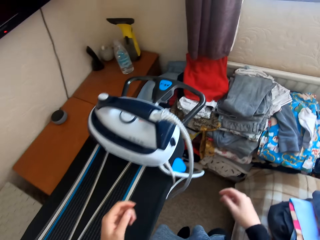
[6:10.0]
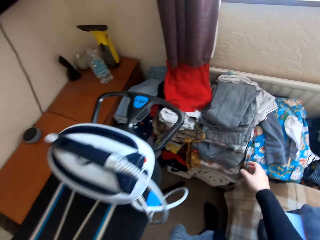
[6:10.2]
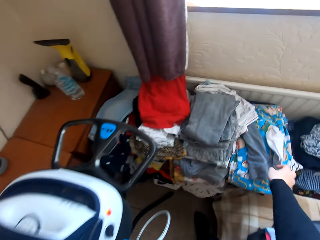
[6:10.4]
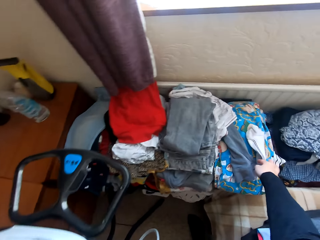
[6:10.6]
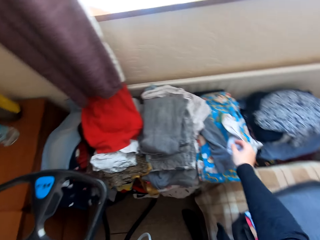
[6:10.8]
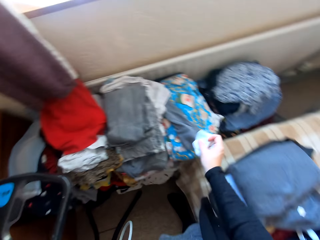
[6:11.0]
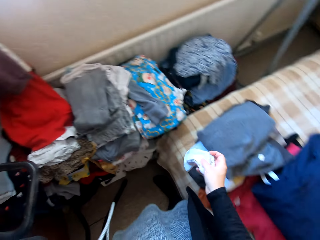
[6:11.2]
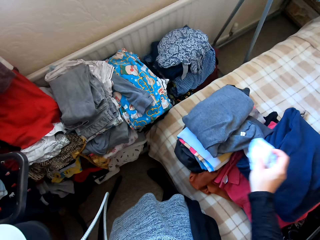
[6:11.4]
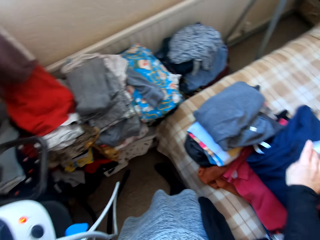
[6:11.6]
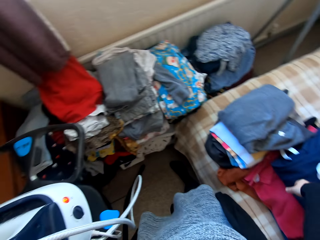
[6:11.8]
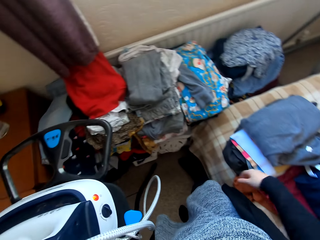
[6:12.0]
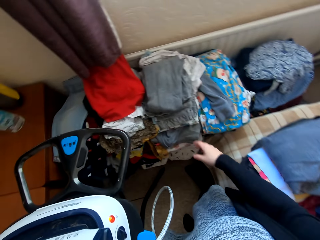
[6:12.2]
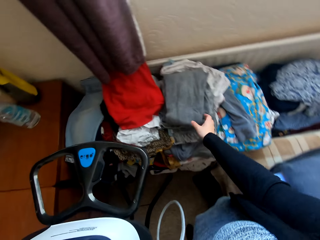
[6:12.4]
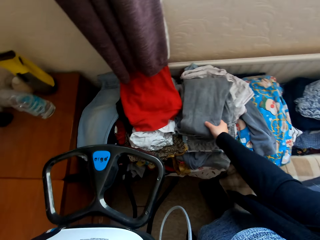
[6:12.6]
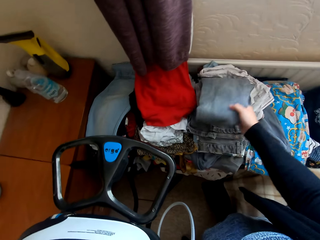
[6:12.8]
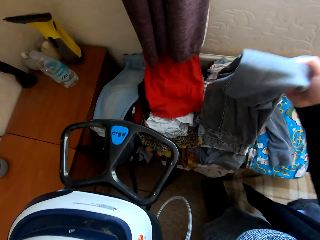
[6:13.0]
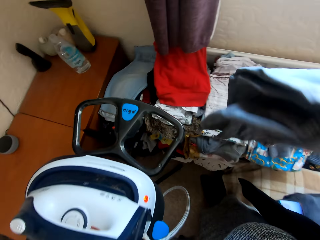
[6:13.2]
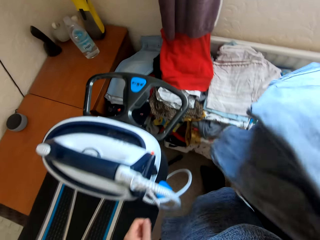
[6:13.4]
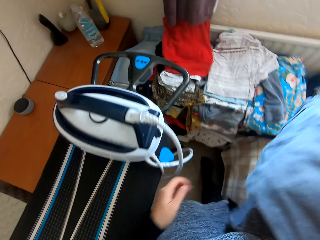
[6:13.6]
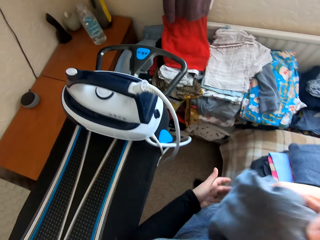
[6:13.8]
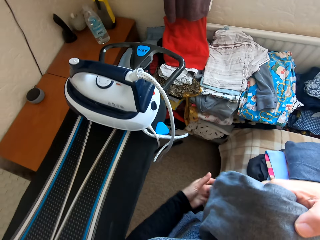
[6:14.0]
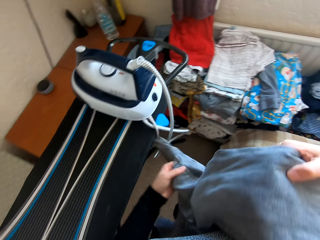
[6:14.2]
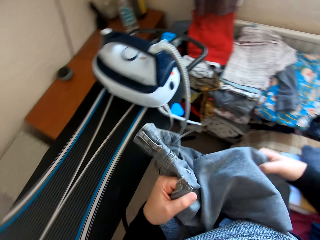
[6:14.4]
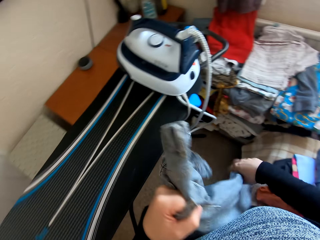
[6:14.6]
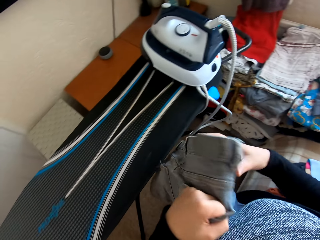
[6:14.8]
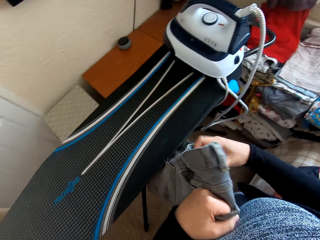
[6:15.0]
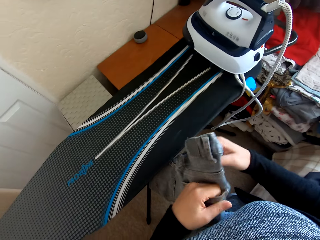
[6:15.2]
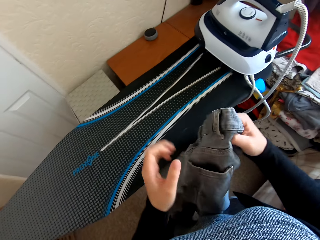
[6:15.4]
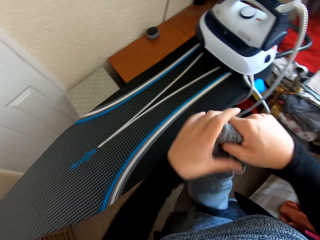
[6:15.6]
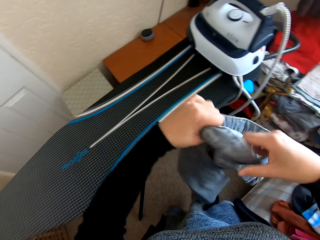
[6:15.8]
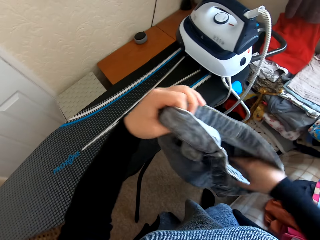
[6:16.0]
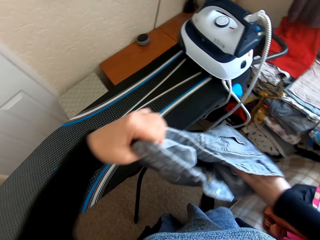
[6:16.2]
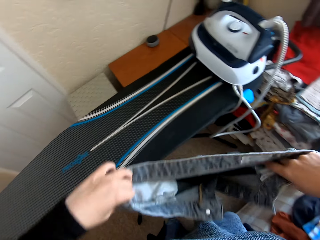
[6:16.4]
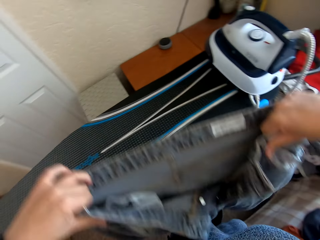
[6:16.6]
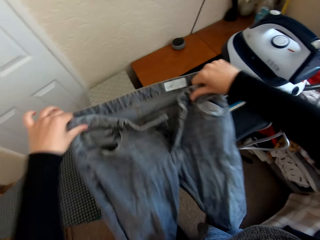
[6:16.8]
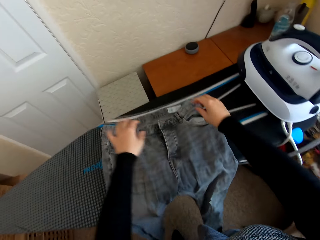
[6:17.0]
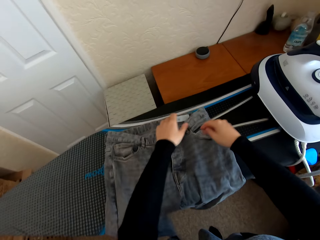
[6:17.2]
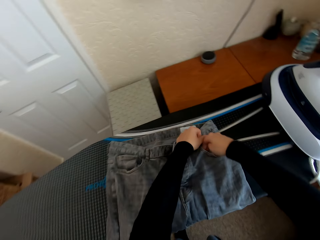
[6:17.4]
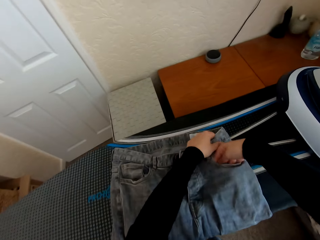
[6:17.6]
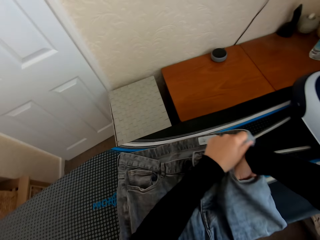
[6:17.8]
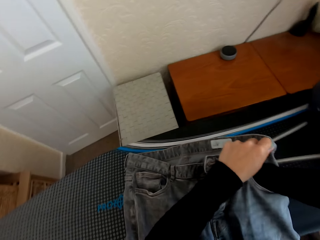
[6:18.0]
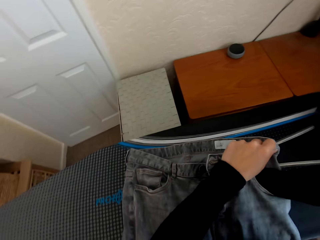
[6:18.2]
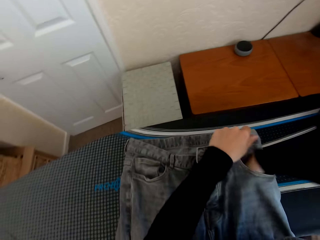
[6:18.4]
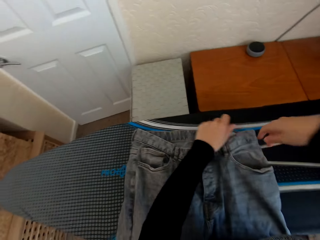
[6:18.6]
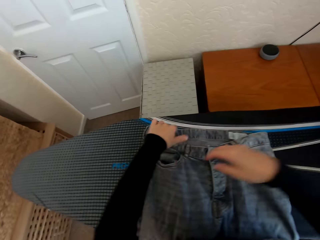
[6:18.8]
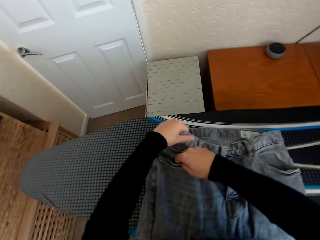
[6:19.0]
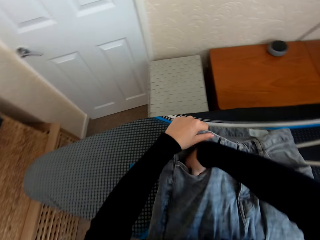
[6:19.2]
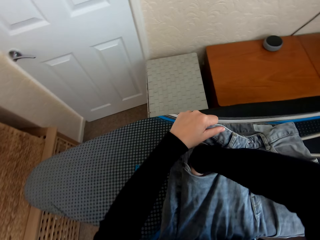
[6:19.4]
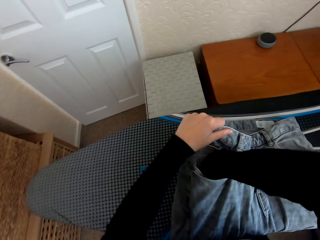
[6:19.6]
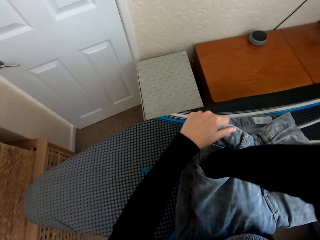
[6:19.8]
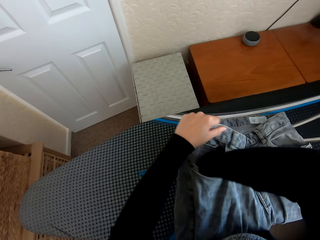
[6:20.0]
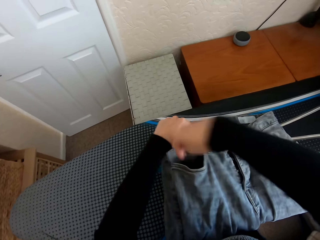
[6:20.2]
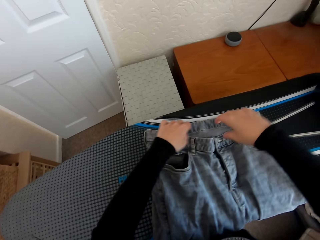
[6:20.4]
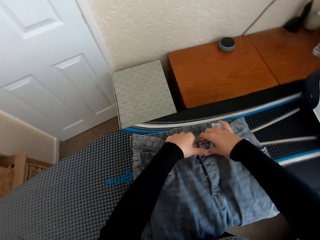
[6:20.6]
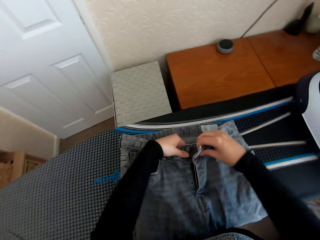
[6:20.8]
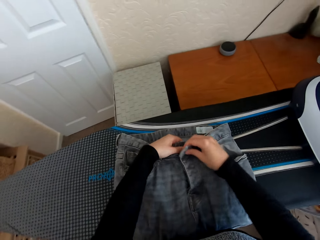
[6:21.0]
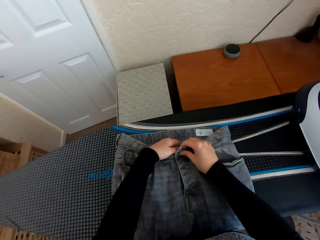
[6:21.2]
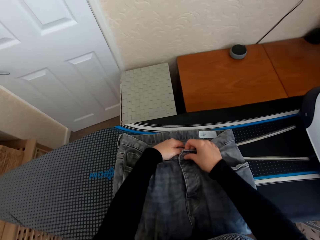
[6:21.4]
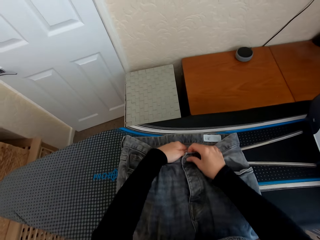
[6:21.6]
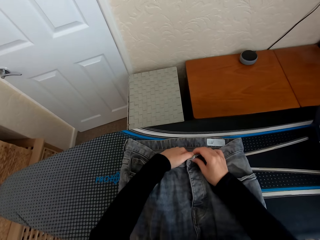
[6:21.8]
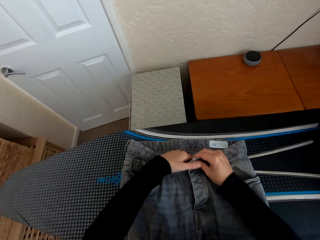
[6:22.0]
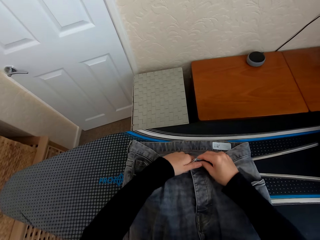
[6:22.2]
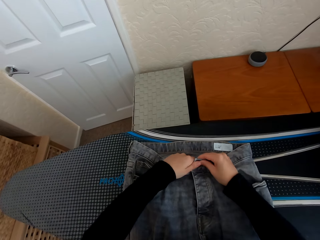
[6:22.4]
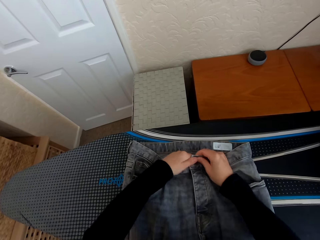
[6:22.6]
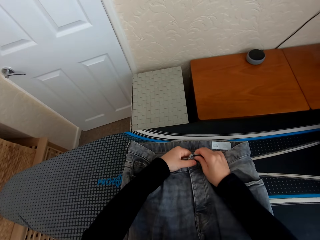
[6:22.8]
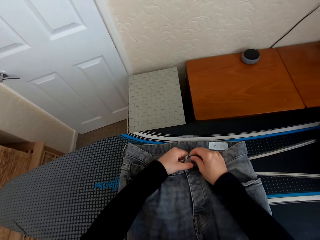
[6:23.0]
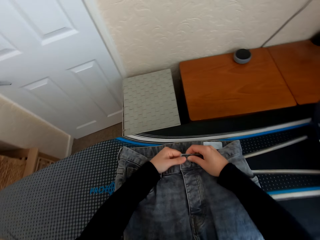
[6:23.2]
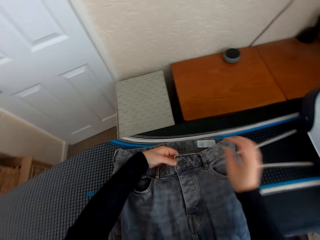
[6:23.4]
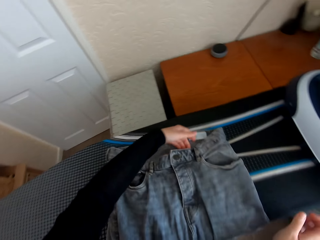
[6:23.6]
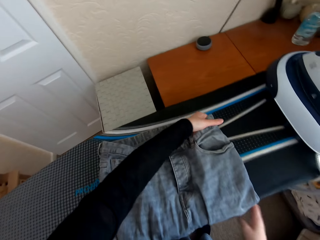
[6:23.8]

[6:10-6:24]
The camera wearer walks in the house. They pick up the socks from the table, and place the socks on the bed. They pick up the trousers or folded cloth from the table. They unfold the cloth. They place the trousers on the Brabantia iron board. They check the cloth. They place the hand in the pocket of the trousers. They place the hand in the other pocket of the trousers. They close the button on the trousers.

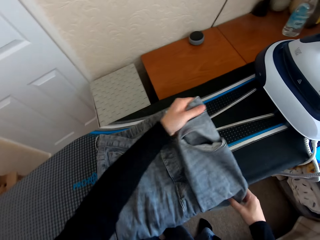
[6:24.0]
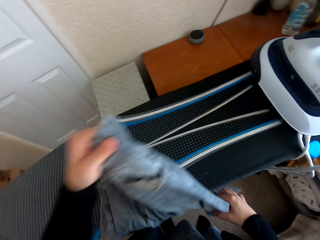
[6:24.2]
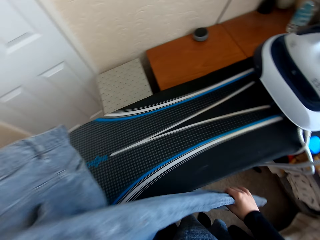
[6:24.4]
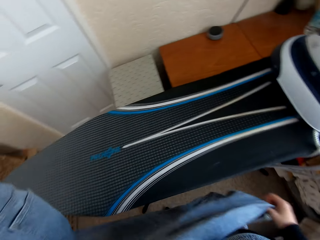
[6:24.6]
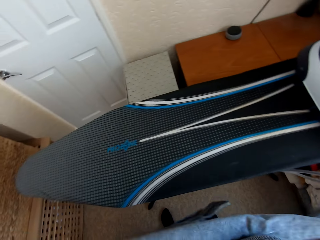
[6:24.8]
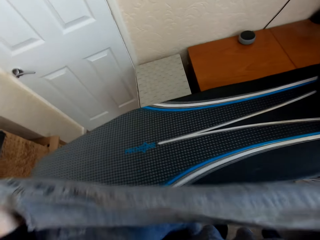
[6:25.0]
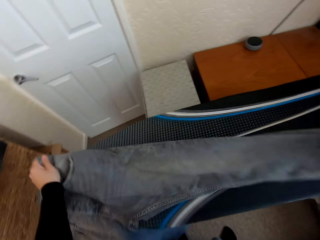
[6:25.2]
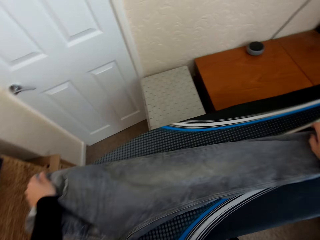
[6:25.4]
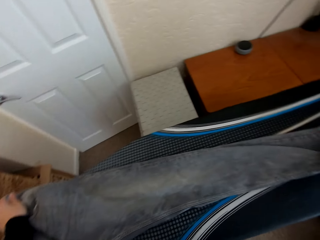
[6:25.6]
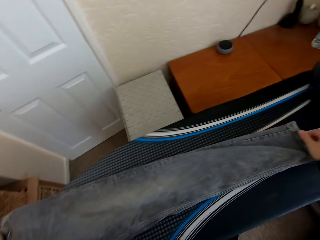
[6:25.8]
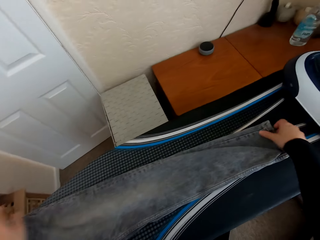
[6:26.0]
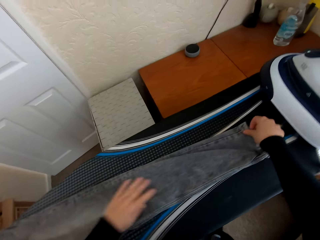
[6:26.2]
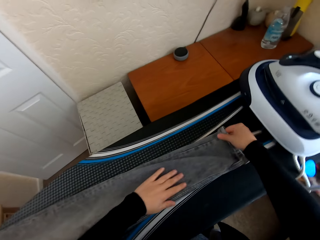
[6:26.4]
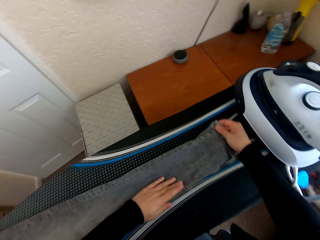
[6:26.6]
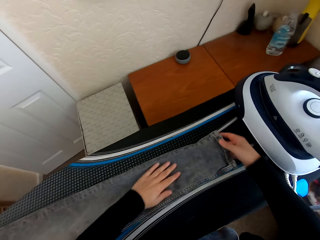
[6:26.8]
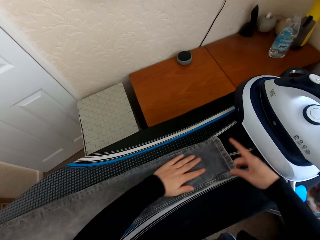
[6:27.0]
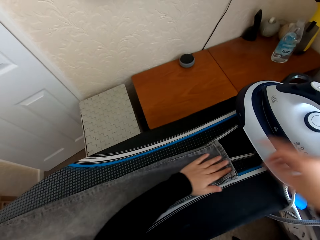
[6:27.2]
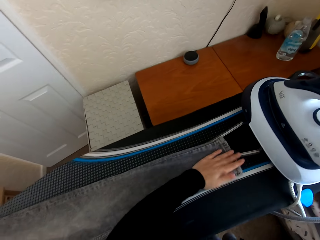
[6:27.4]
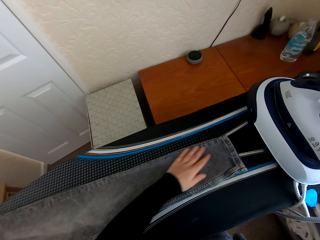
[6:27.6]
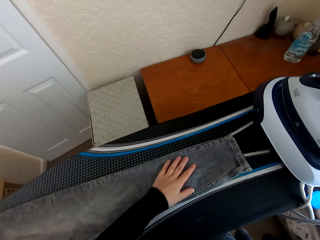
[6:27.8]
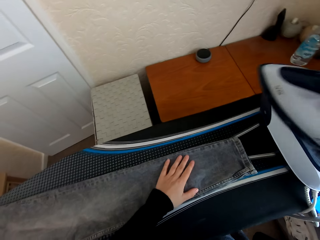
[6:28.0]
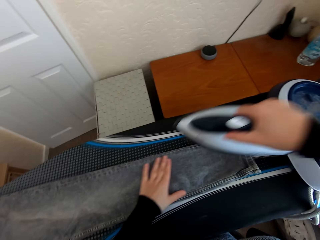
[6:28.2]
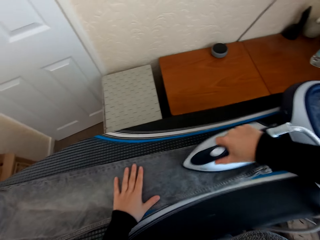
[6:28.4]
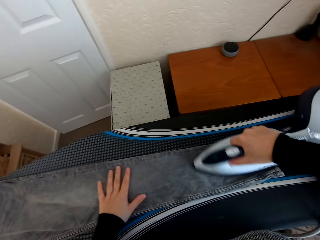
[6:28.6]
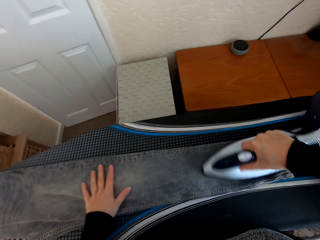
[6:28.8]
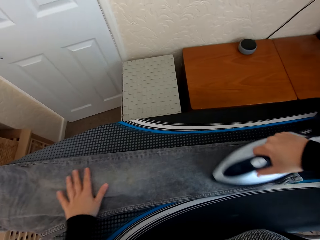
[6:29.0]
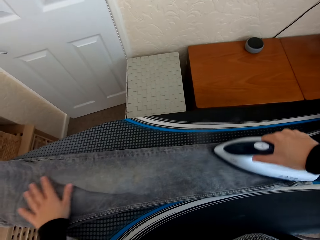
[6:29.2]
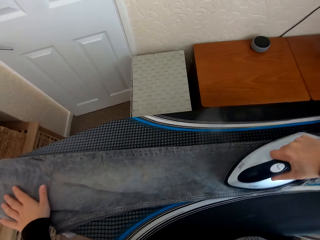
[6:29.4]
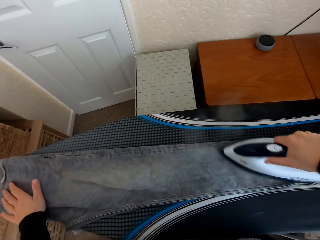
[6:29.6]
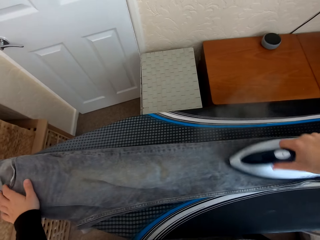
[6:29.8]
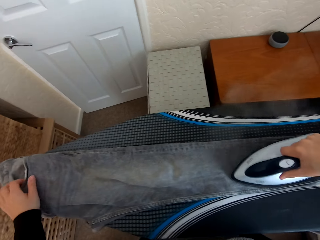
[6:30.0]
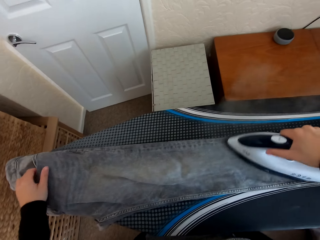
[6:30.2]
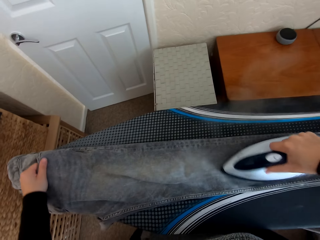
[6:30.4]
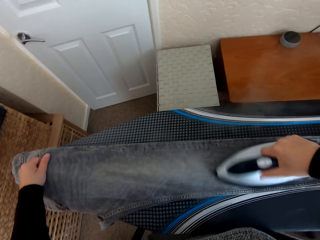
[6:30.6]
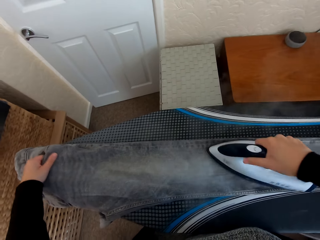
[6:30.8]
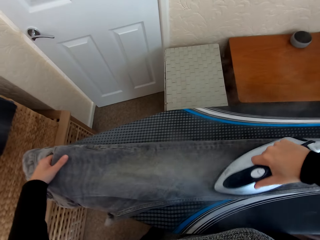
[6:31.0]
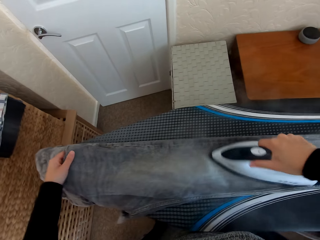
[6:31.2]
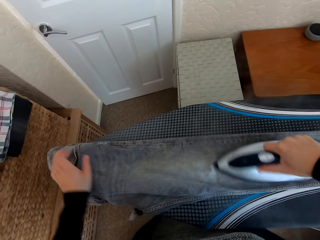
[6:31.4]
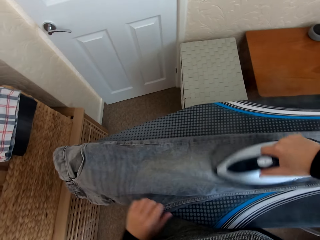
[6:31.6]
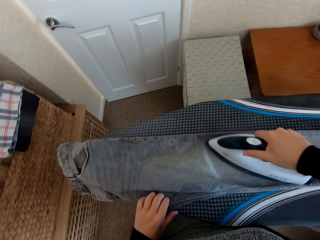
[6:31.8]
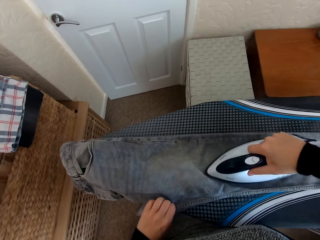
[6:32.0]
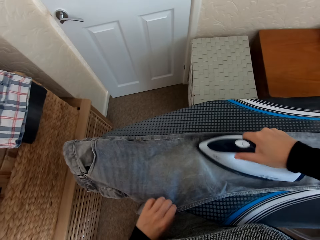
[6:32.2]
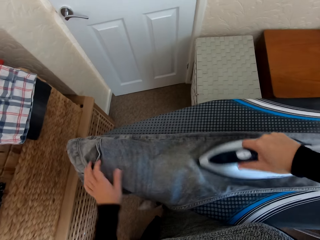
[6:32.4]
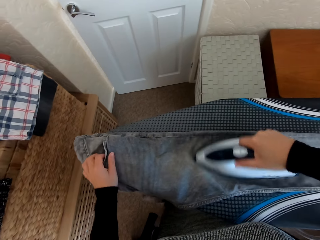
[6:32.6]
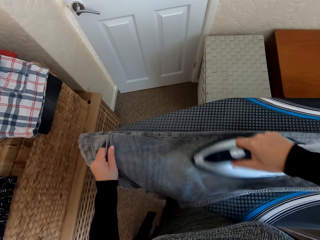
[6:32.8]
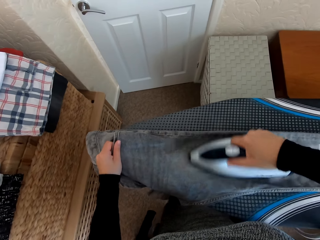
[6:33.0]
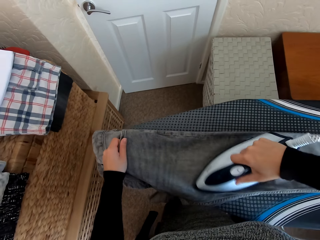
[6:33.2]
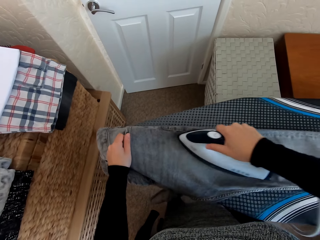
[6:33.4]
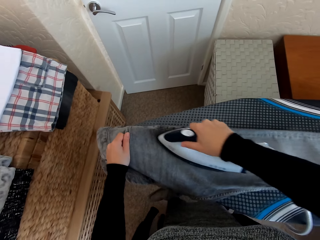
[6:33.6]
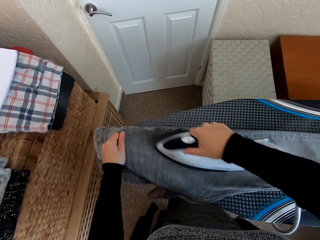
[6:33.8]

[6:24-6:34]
The camera wearer spreads the trousers on the Brabantia iron board. They pick up the iron box from the iron board hanger. They iron the trousers on the Brabantia iron board with the iron box.
